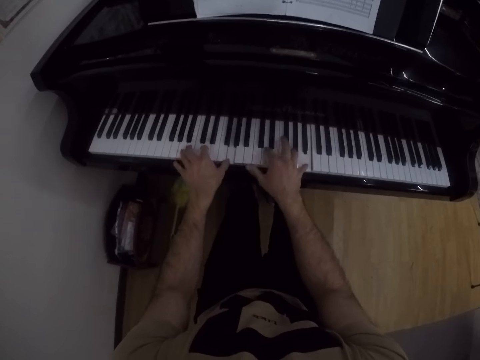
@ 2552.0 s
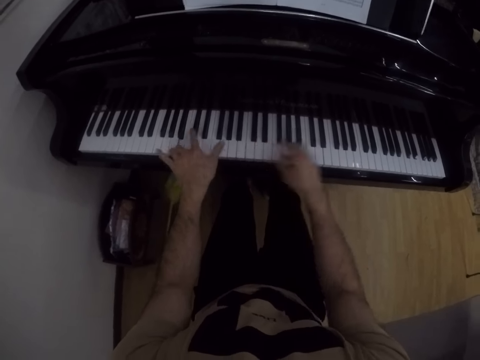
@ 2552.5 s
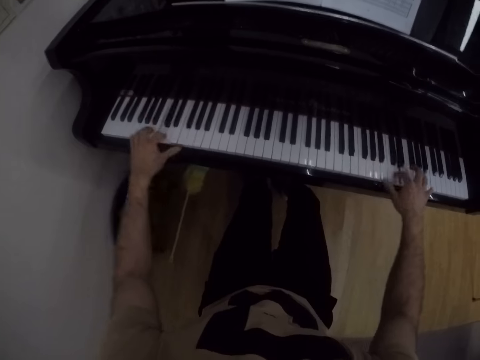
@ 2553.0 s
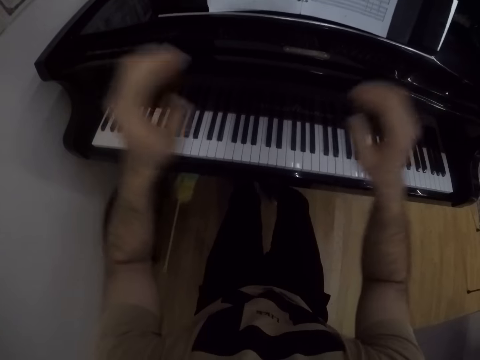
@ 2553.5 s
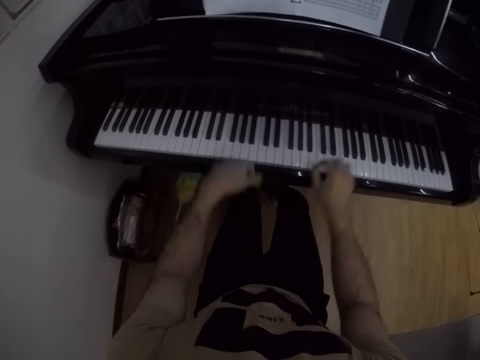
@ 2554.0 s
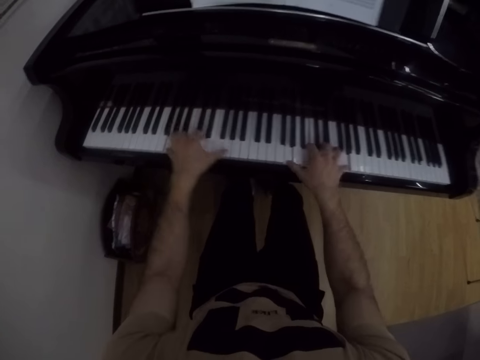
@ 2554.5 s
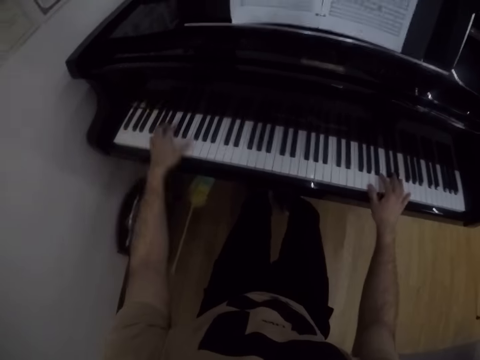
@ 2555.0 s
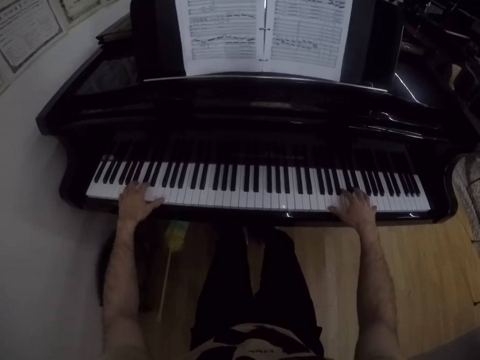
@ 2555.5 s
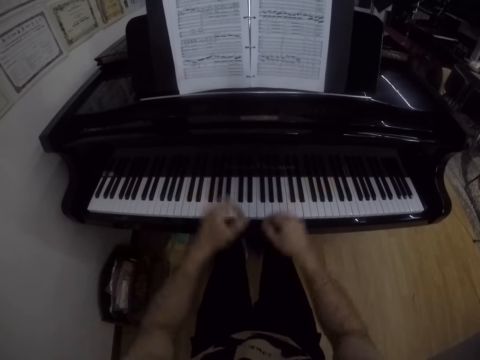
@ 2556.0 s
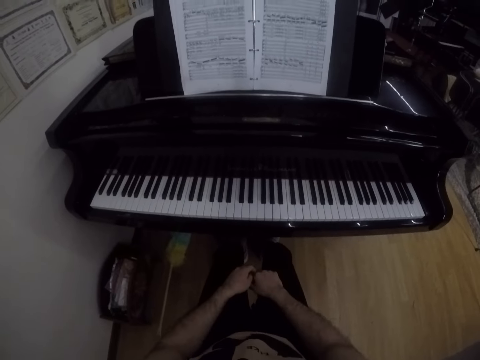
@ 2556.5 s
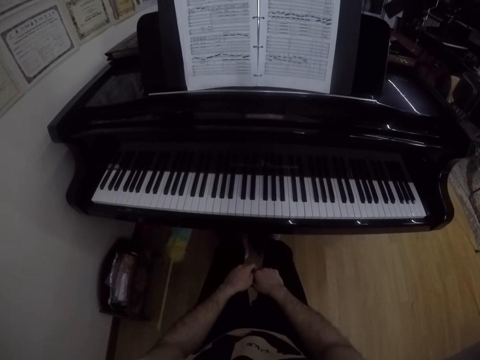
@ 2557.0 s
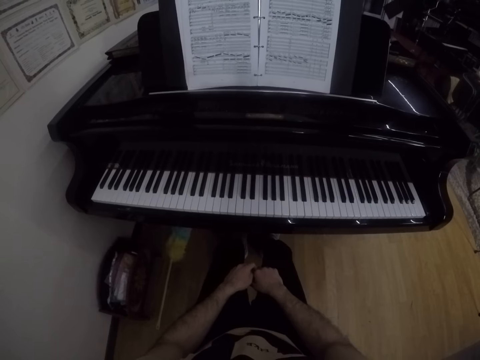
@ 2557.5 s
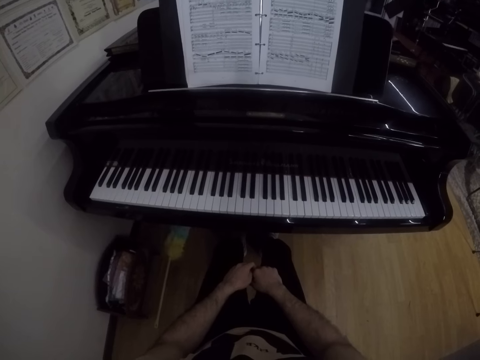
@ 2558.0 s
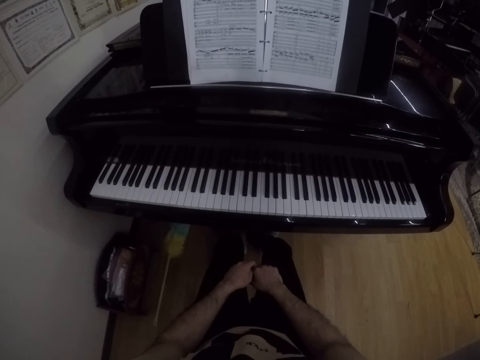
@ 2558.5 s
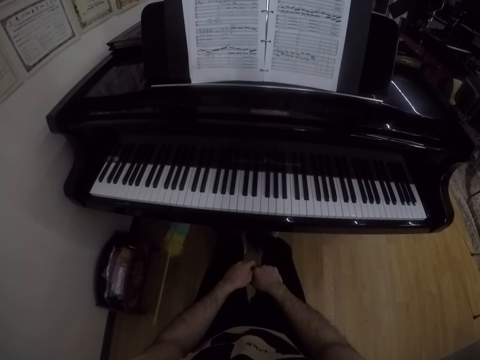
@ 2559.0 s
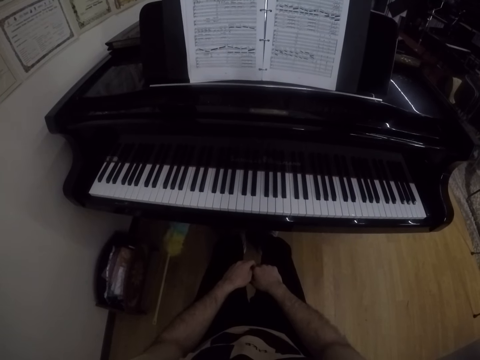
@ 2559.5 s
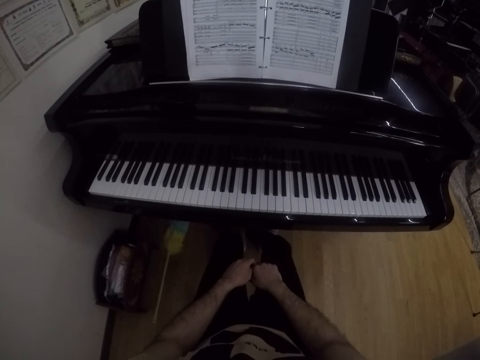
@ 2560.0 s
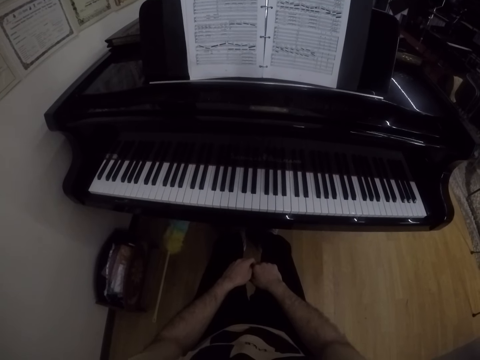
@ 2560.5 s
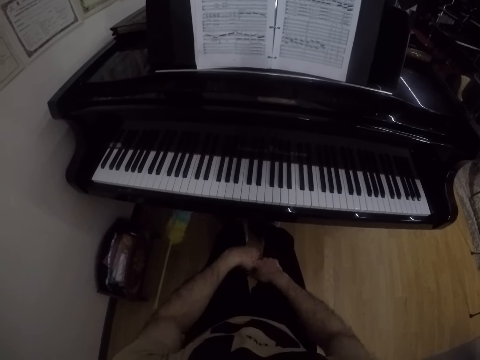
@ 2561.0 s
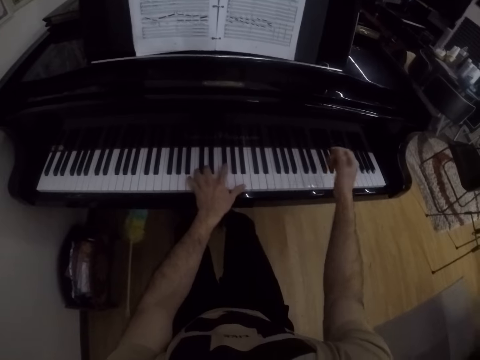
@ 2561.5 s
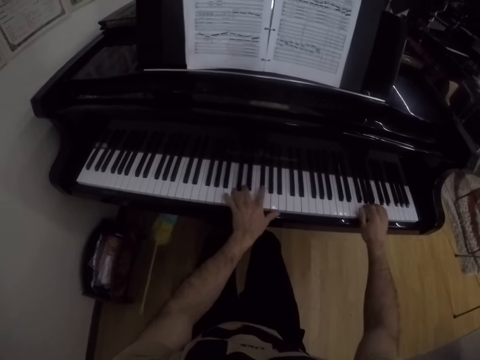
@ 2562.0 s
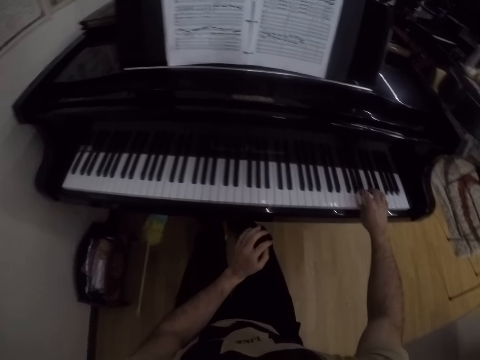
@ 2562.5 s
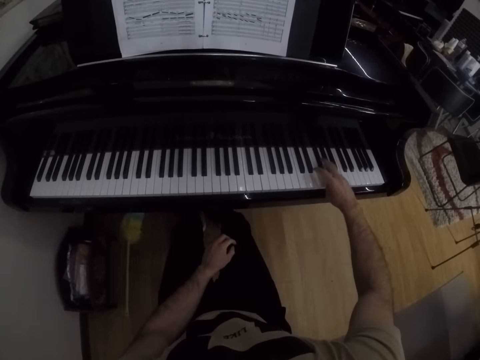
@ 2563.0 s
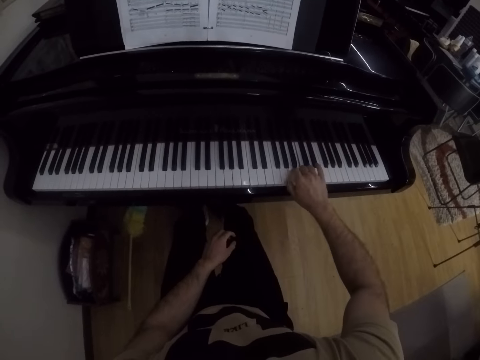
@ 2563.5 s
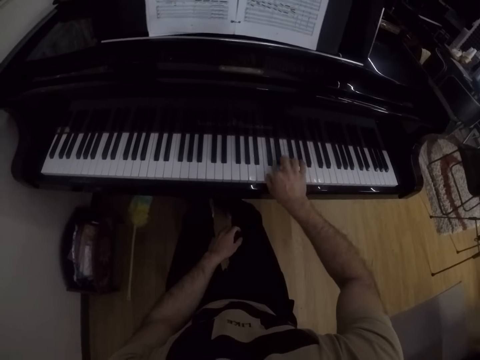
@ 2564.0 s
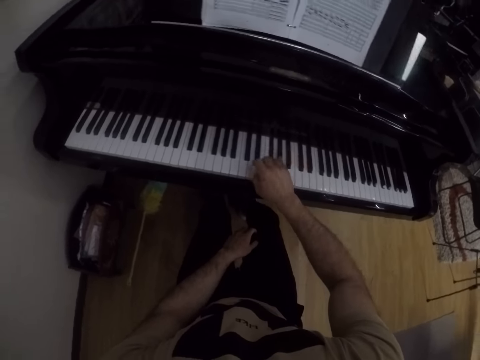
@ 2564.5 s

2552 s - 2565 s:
The camera wearer places his hands on his thighs. He plays the piano with both his hands. He places his hands on his thighs. He stares at the piano. He places his hands on the piano. He plays the piano with both hands. He plays the piano with his right hand.

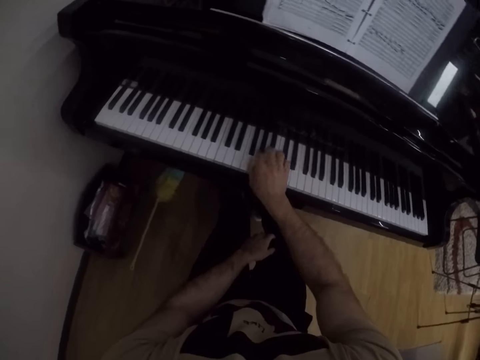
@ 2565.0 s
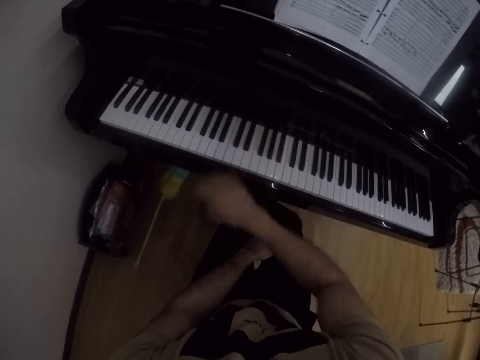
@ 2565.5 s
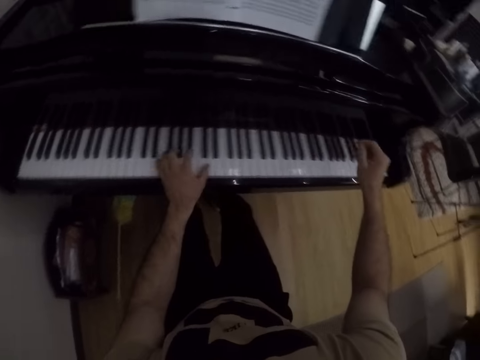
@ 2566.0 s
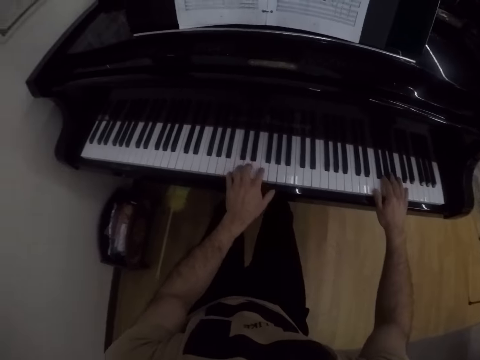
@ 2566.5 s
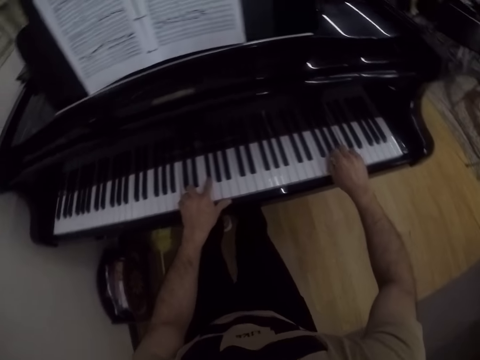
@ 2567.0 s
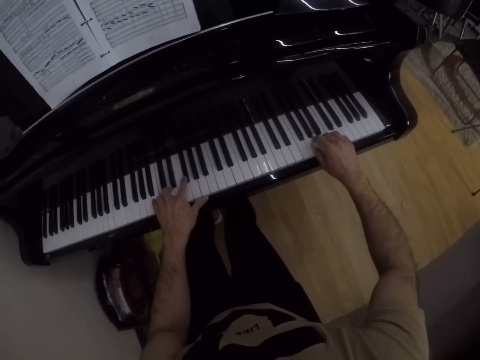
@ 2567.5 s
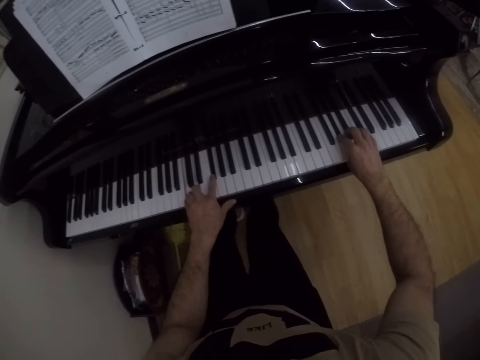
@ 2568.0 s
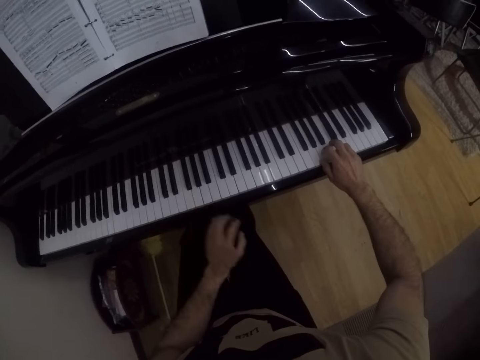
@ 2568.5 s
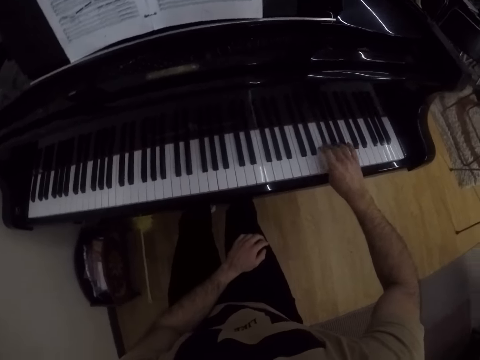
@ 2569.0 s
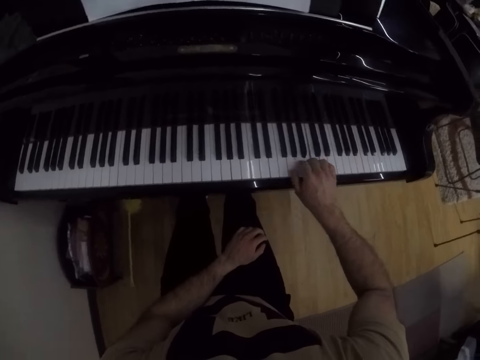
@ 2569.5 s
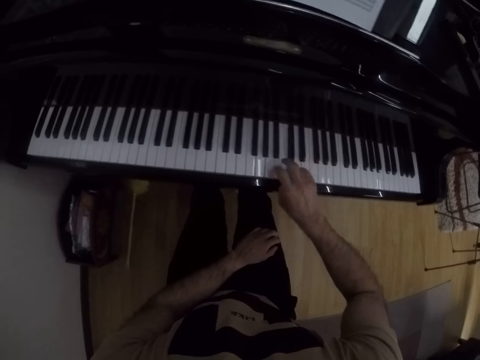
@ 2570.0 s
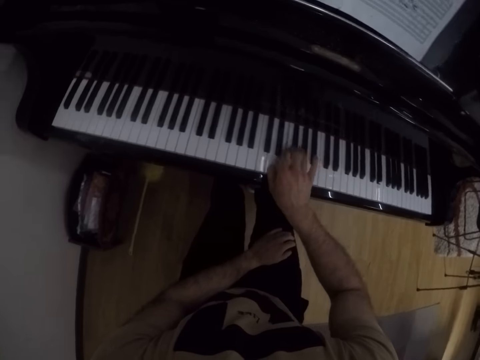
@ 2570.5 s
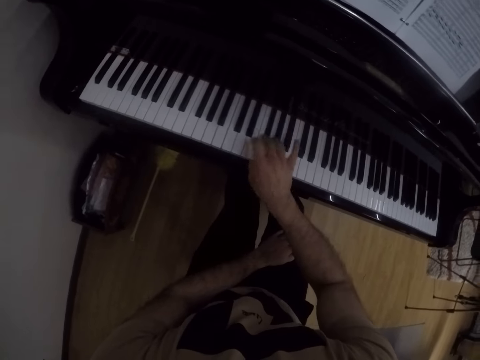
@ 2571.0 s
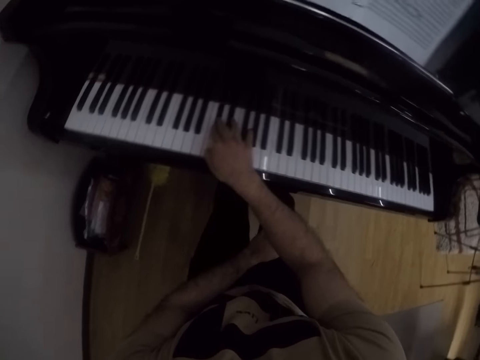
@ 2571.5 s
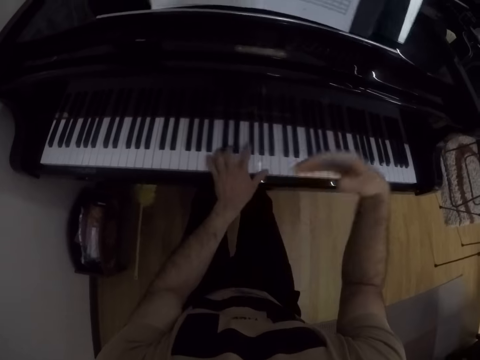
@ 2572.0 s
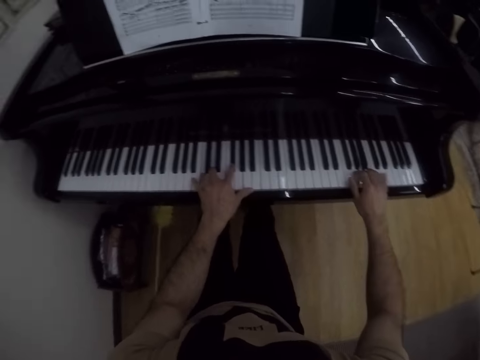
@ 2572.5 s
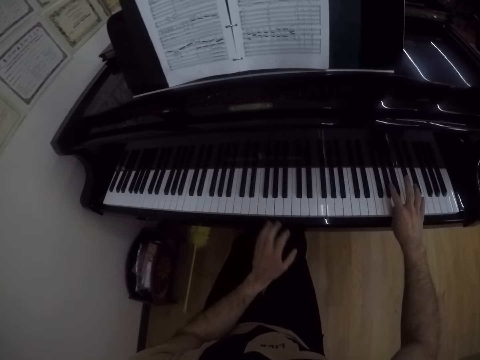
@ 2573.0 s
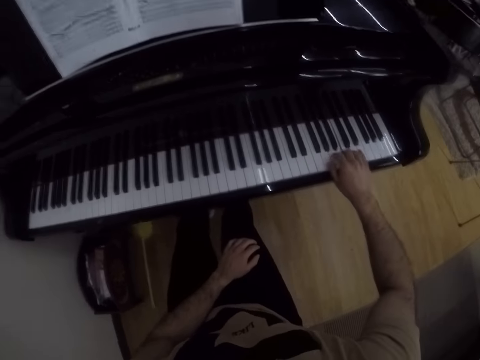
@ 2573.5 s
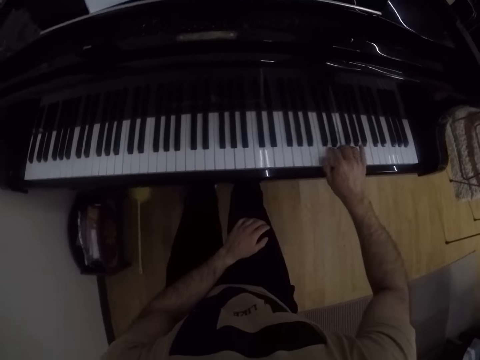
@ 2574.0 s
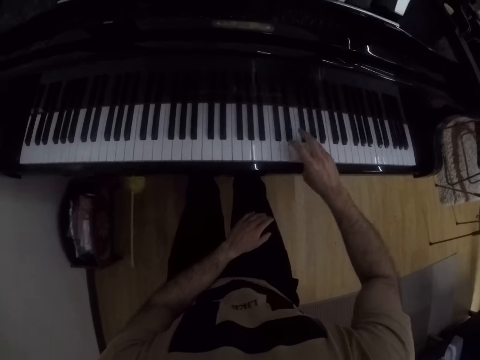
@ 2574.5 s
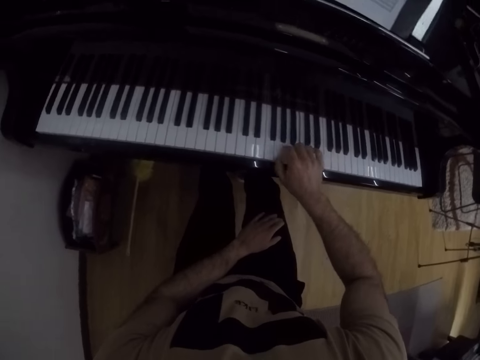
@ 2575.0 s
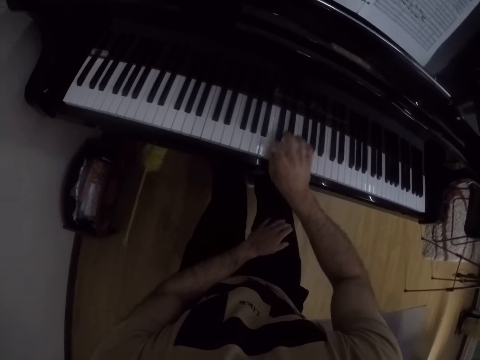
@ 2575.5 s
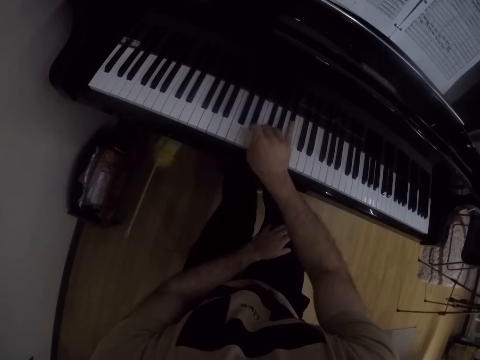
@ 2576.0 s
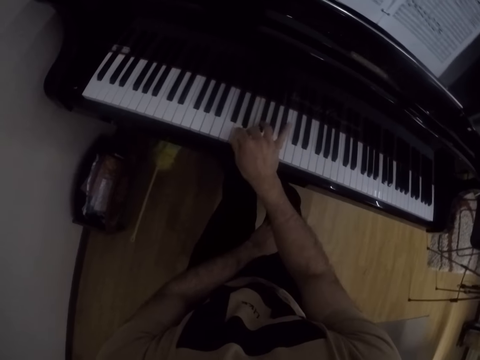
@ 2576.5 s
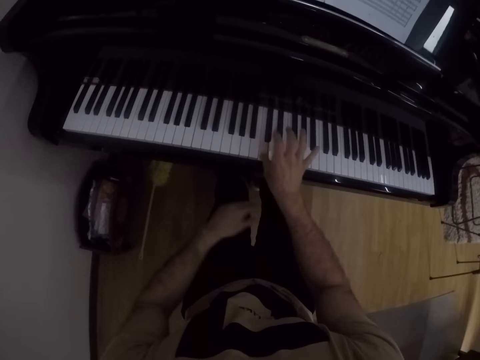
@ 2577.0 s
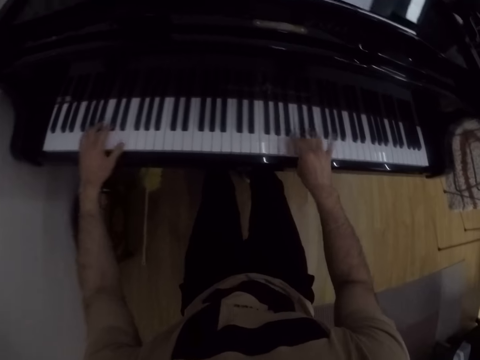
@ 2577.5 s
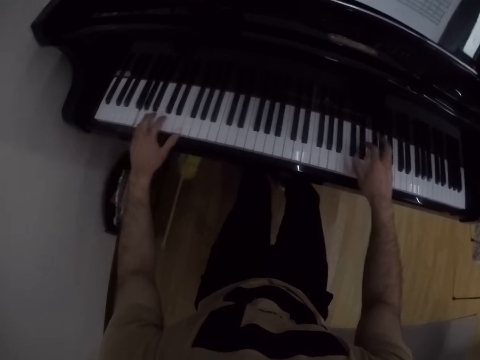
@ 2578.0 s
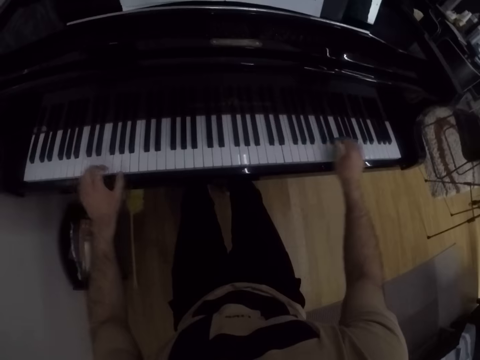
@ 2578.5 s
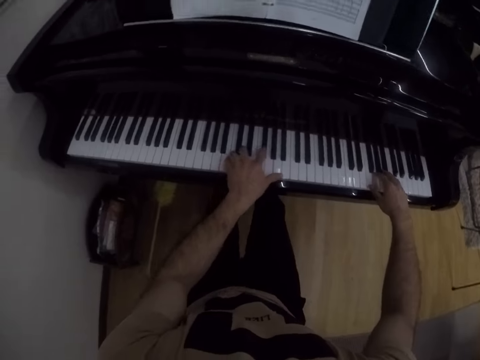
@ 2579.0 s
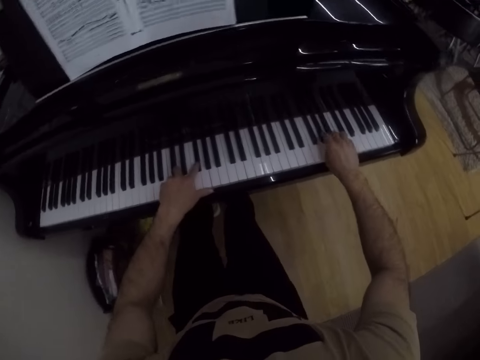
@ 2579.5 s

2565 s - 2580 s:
The camera wearer places his left hand on the piano. He plays the piano with both his hands. He places his left hand on his thigh. He plays the piano with his right hand. He places his left hand on the piano. He plays the piano with both his hands. He places his left hand on his thigh. He plays the piano with his right hand. He places his left hand on the piano. He plays the piano with both his hands.
